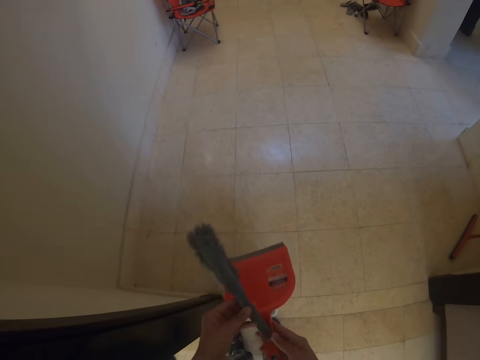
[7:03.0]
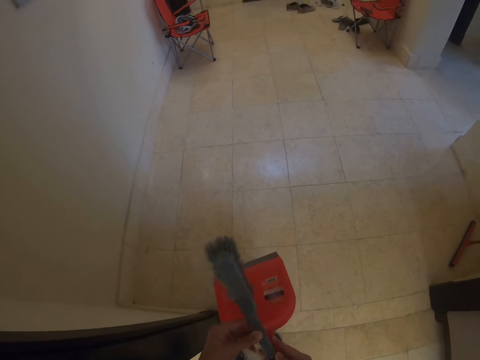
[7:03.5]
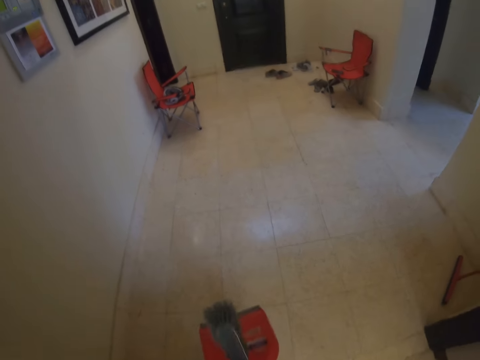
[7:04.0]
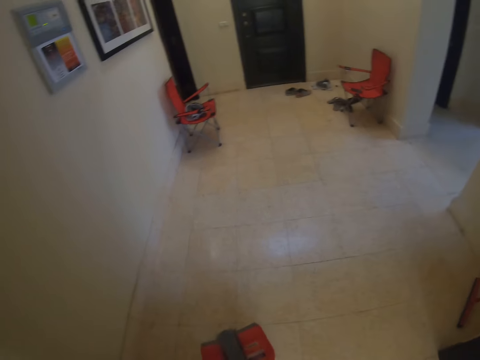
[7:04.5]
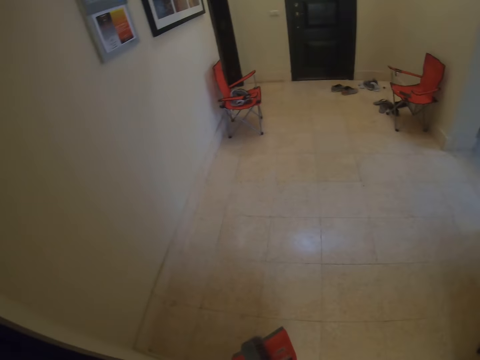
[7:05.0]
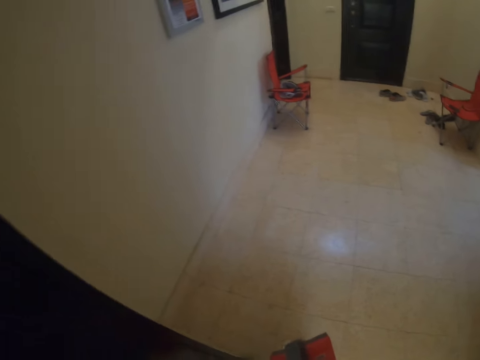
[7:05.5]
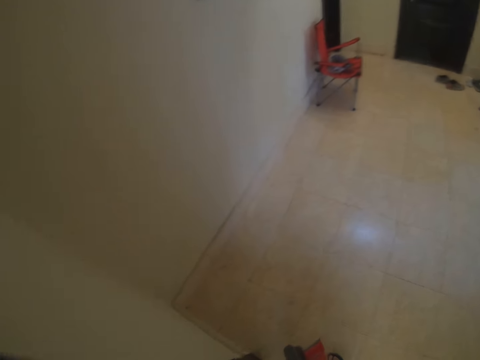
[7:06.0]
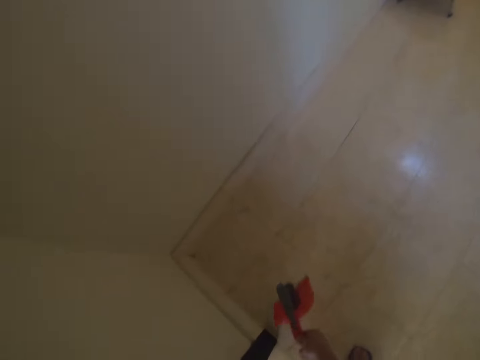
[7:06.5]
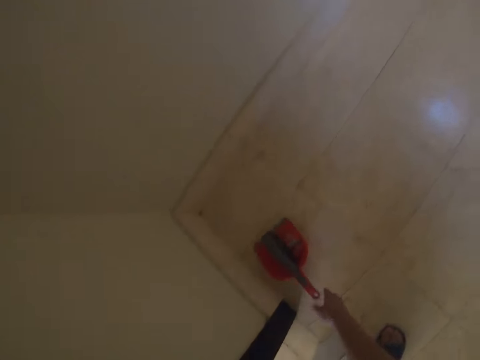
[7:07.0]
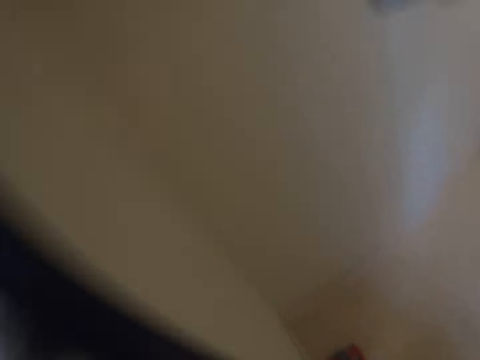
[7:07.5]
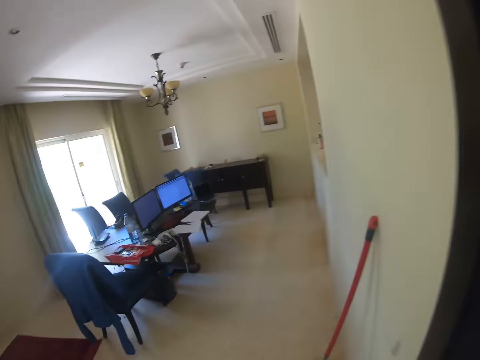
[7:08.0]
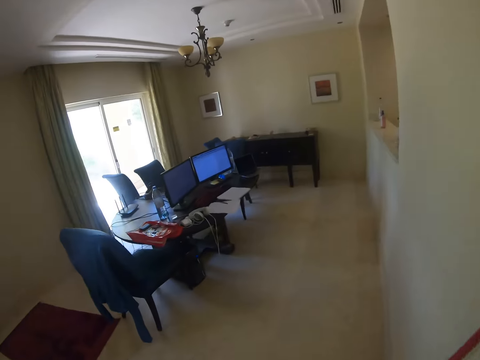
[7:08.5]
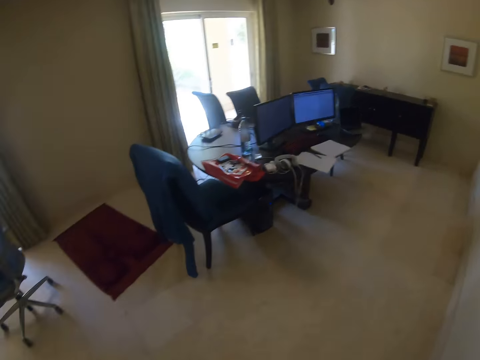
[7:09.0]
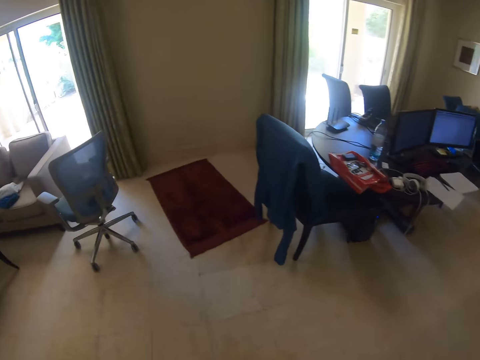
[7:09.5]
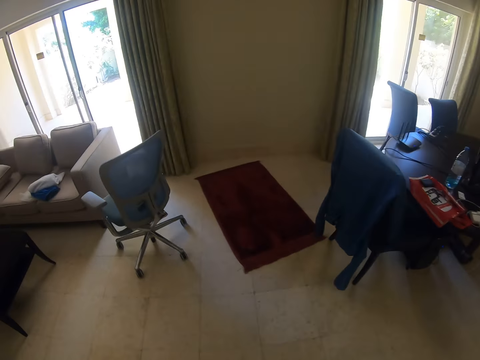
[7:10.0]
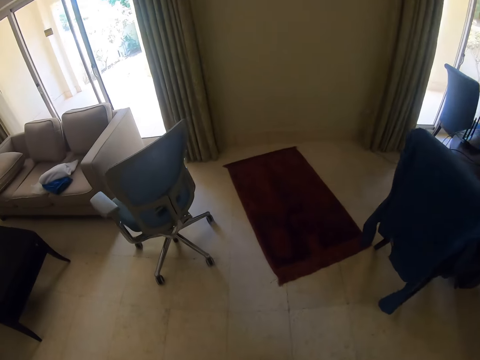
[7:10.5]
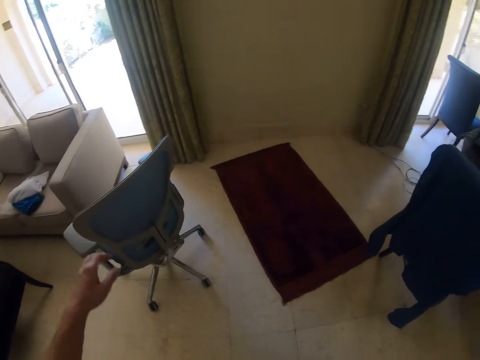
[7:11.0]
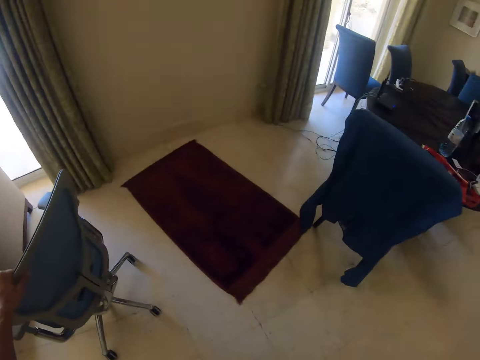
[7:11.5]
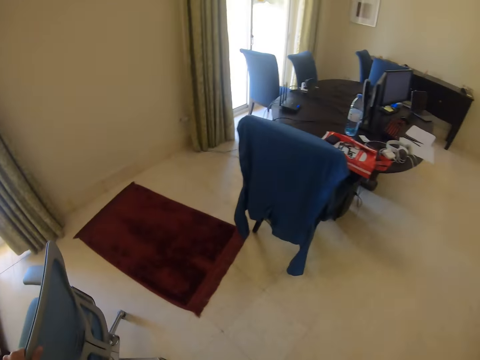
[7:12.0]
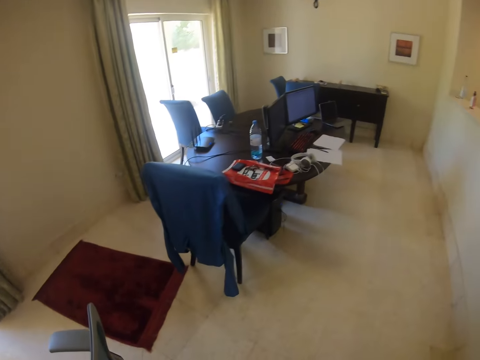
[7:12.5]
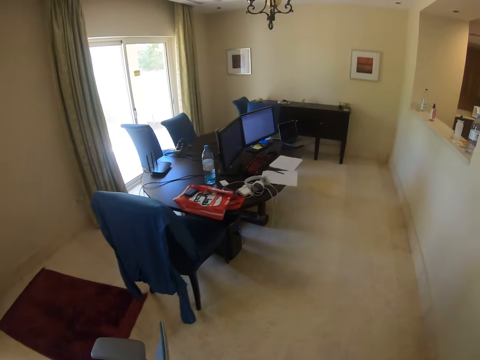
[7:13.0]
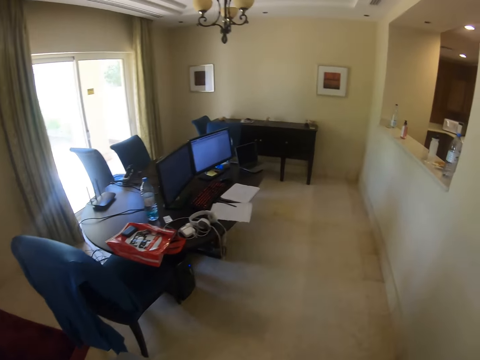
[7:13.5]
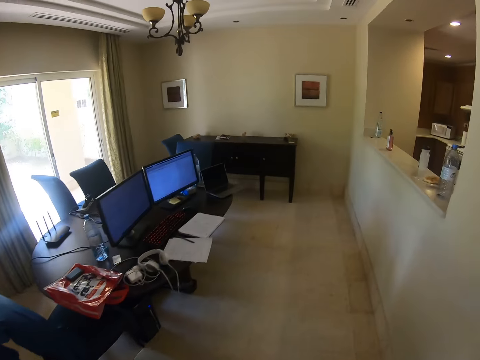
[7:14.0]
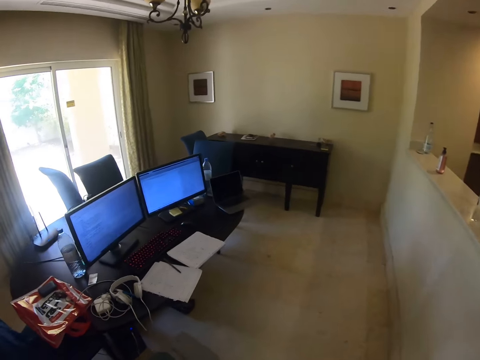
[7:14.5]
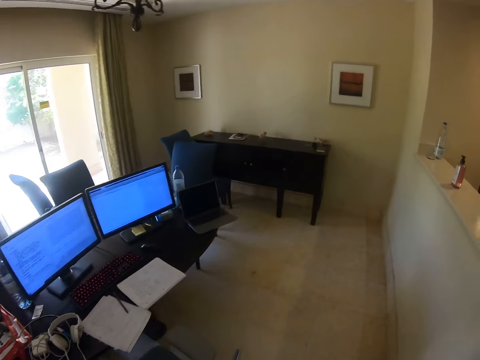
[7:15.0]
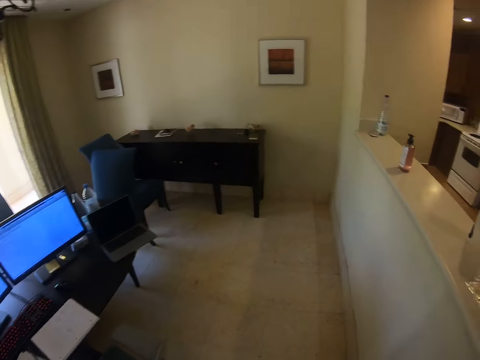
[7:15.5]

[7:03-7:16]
The camera wearer fixes the hand brush on the dustpan. They stare around the house. They put the plastic trash scooper and the floor brush on the floor. They walk around the house. They move the chair on the floor.

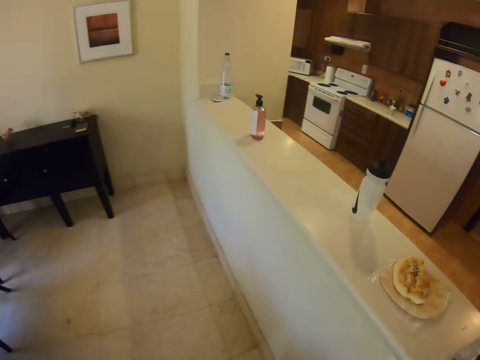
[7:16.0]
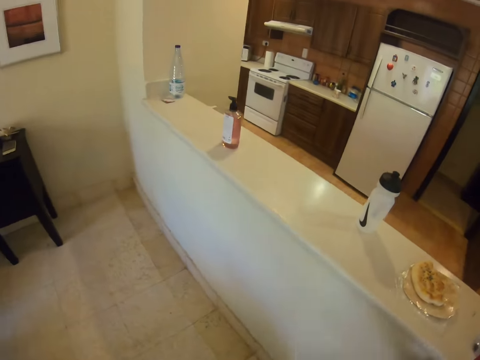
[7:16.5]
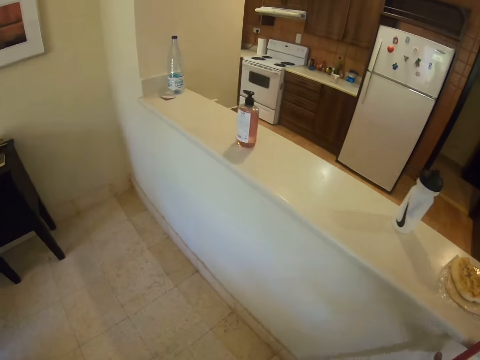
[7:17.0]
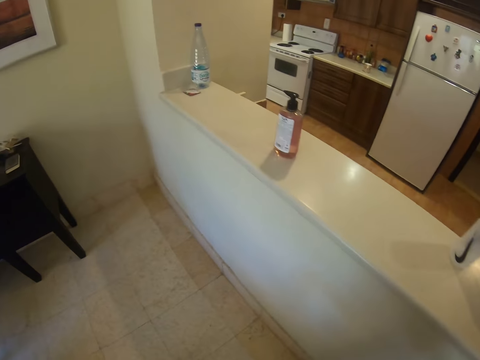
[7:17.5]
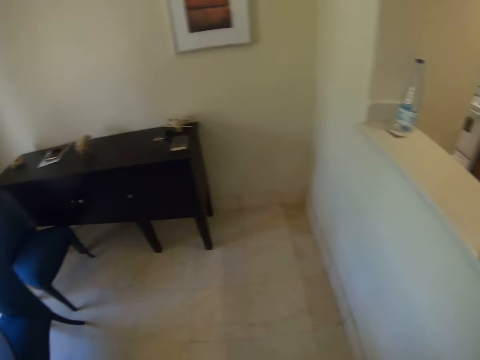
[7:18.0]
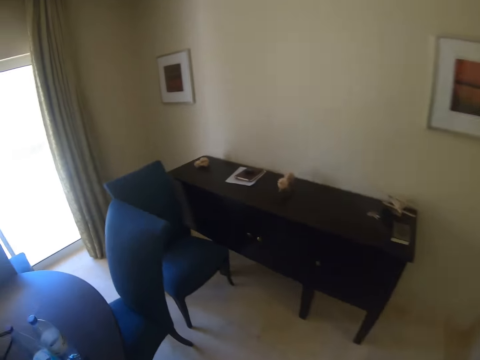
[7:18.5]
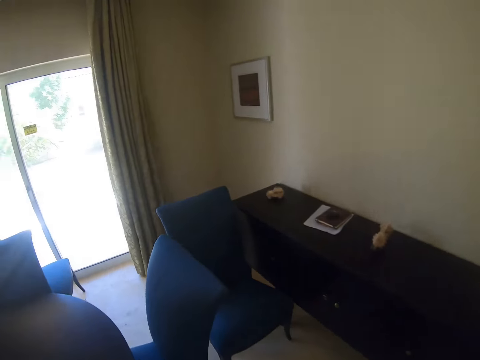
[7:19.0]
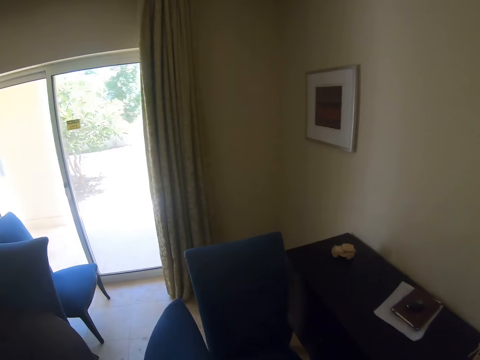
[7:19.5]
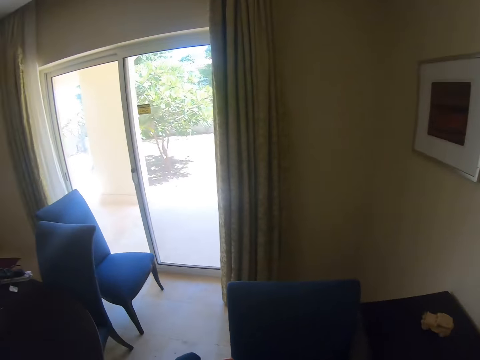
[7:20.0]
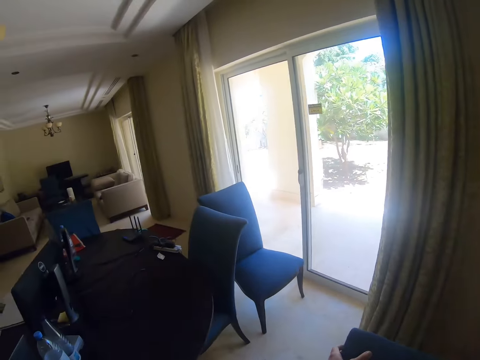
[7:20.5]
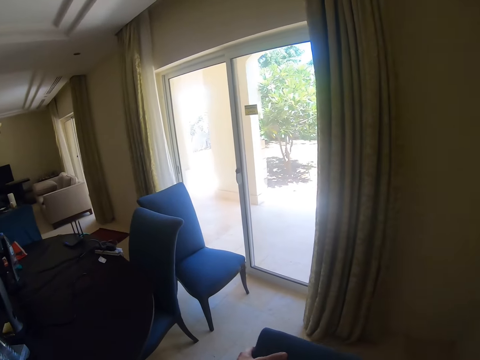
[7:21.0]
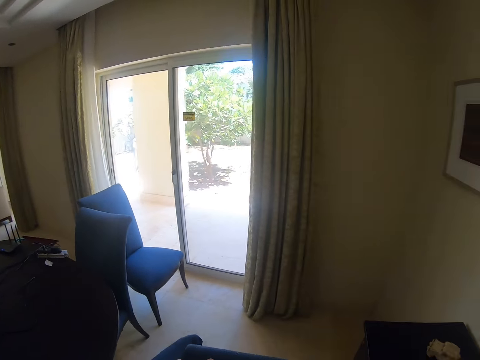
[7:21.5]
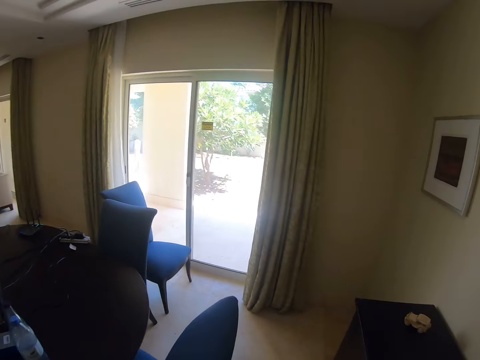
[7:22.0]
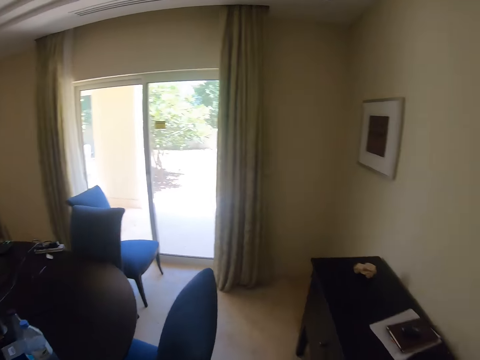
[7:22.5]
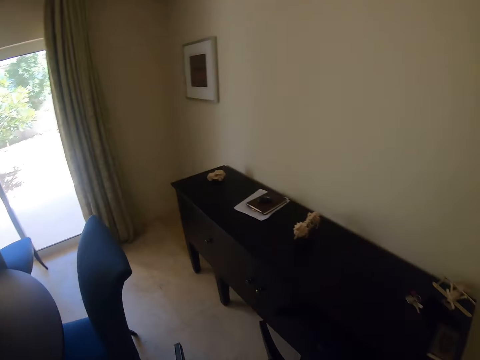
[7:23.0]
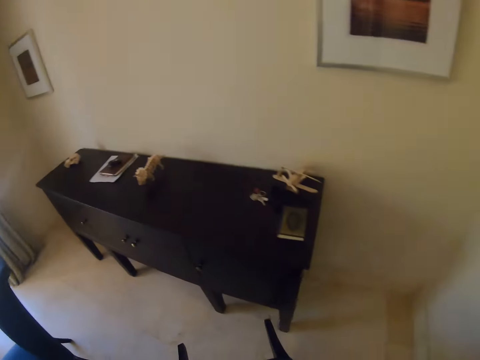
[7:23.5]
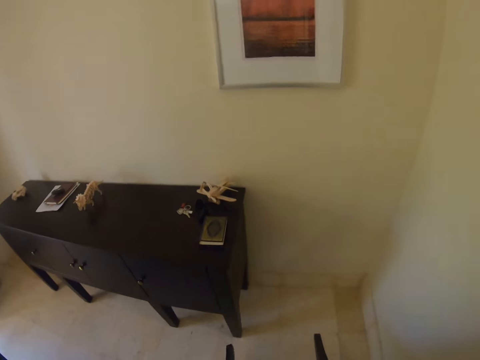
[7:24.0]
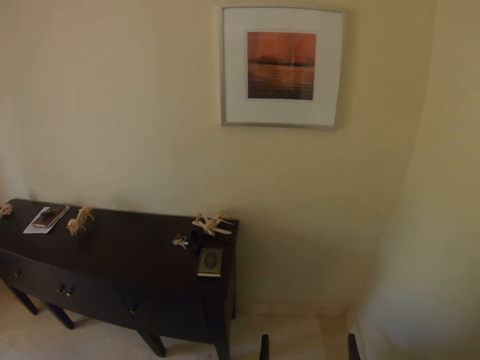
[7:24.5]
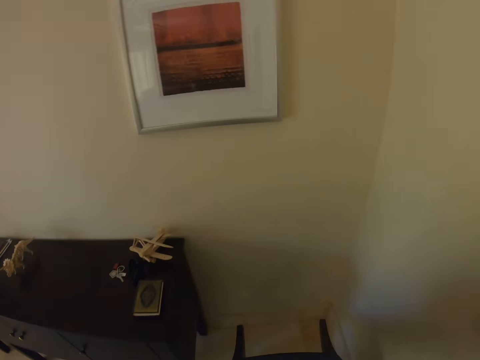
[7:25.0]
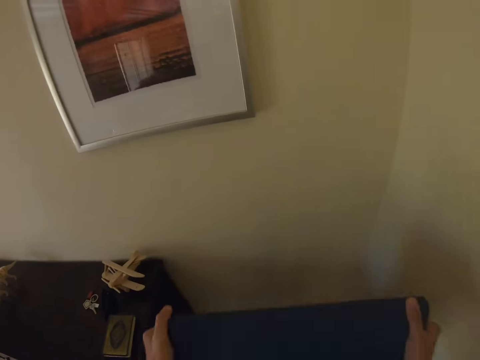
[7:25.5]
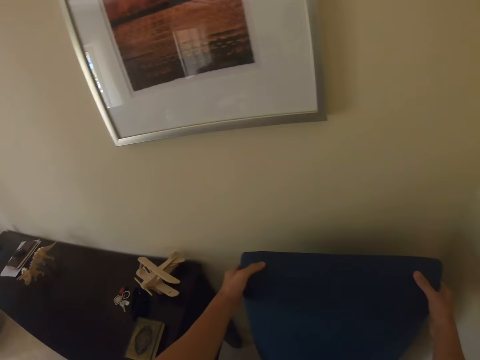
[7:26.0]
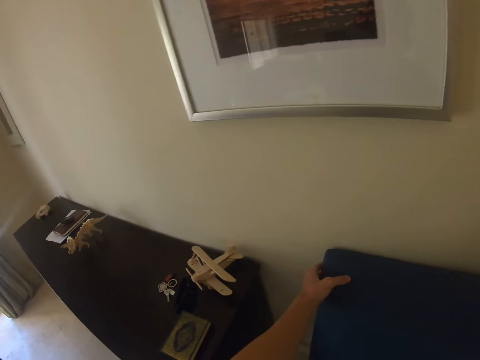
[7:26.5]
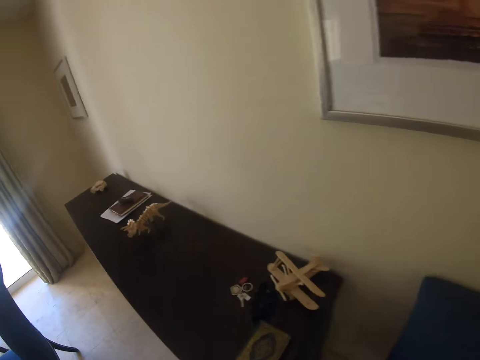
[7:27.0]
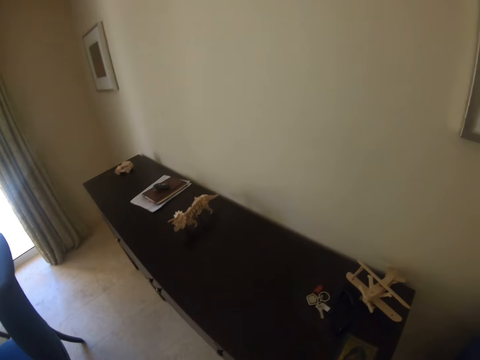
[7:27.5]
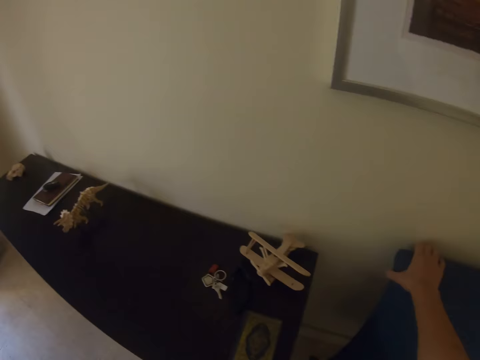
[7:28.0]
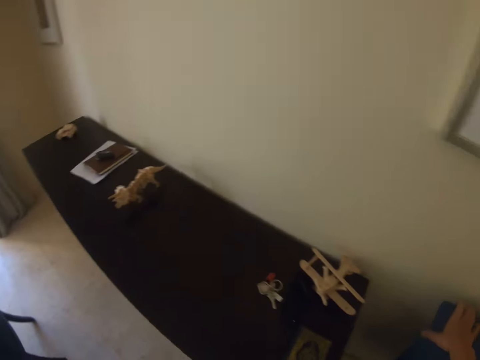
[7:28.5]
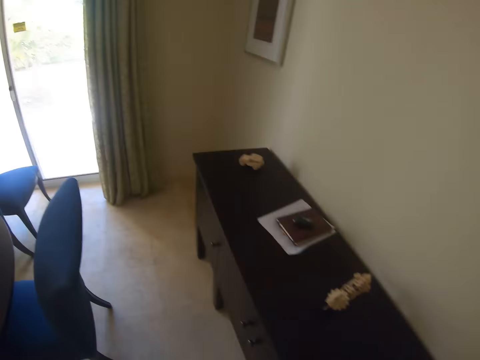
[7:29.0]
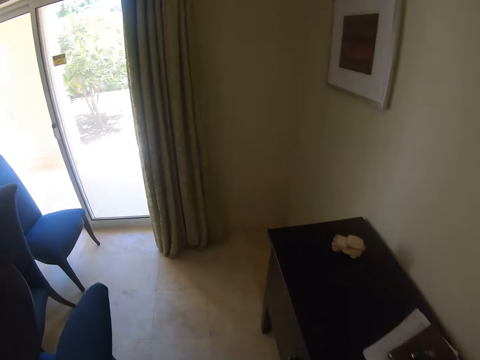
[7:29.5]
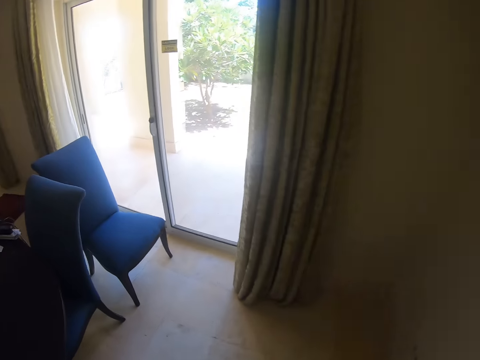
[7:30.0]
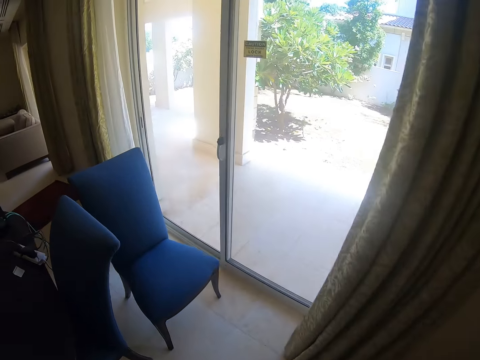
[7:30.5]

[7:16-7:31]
The camera wearer walks around the house. They arrange chairs in the house. They pick up a chair and put the chair next to a table stand.
